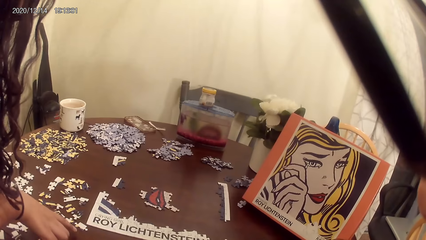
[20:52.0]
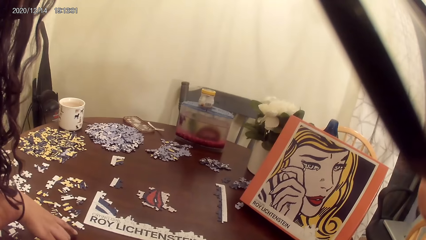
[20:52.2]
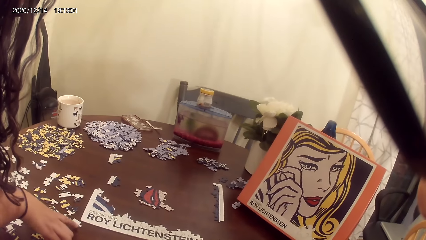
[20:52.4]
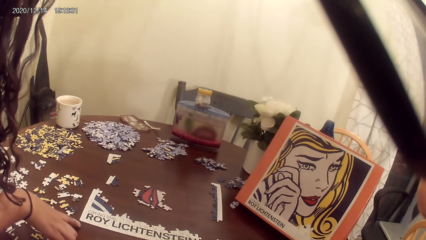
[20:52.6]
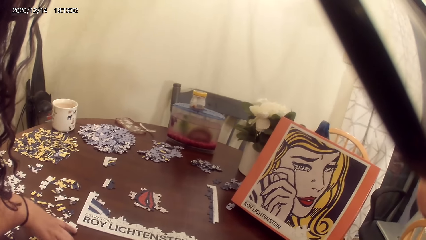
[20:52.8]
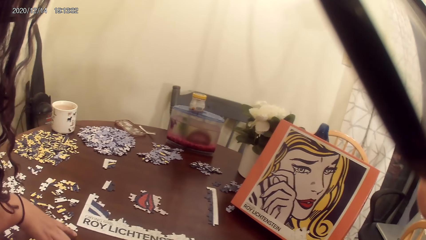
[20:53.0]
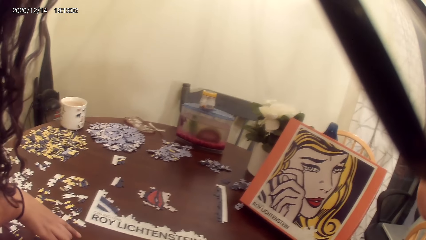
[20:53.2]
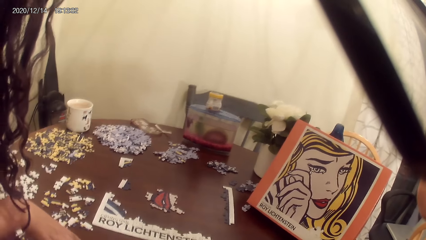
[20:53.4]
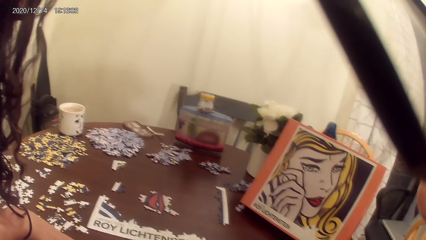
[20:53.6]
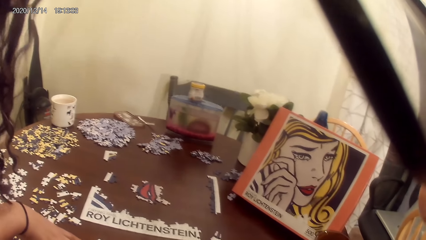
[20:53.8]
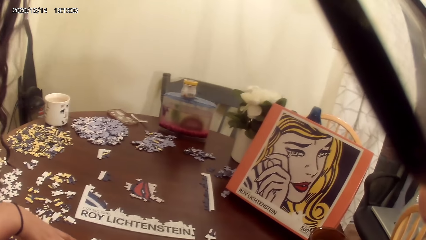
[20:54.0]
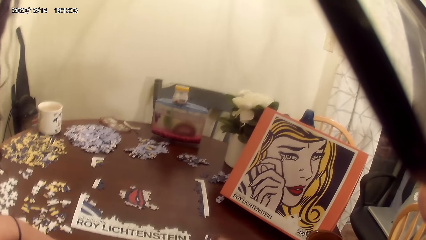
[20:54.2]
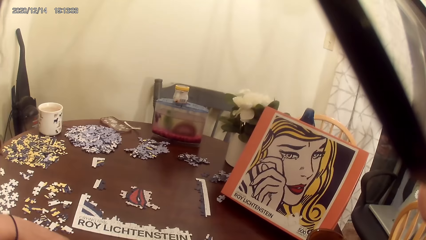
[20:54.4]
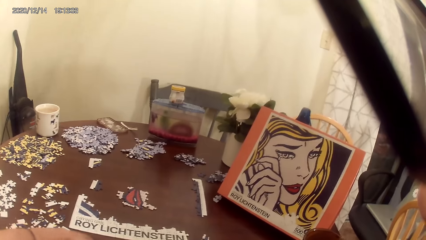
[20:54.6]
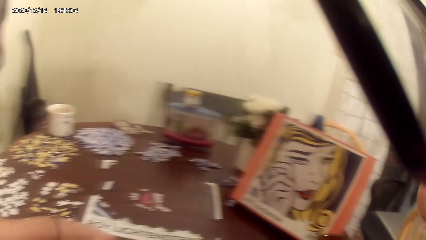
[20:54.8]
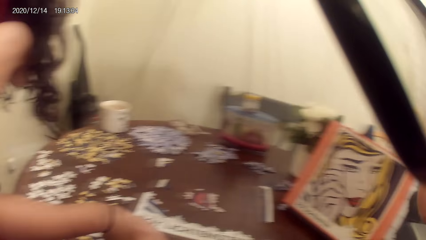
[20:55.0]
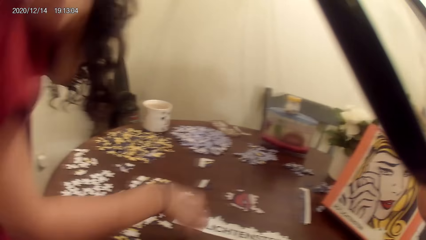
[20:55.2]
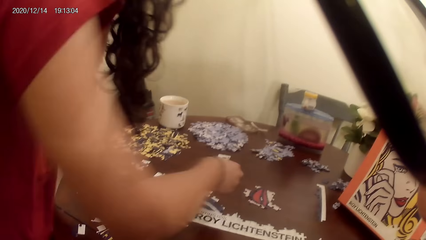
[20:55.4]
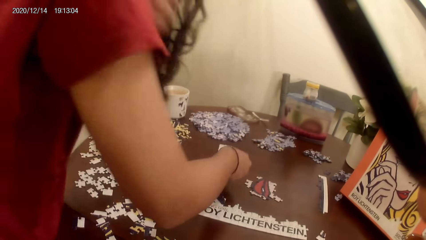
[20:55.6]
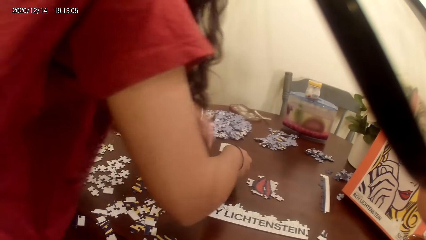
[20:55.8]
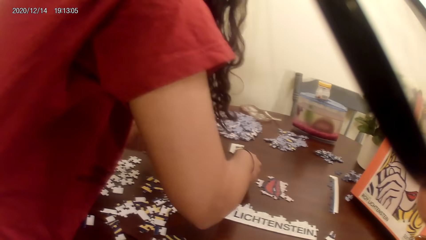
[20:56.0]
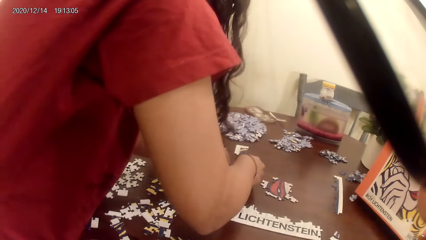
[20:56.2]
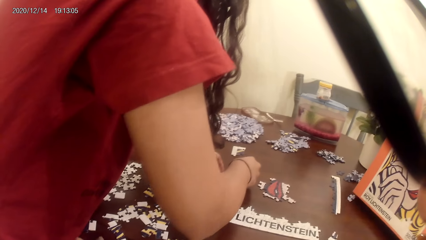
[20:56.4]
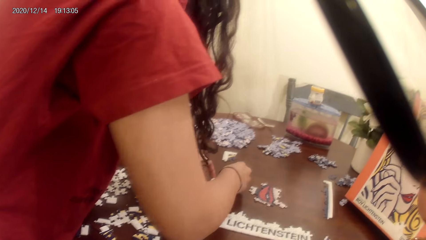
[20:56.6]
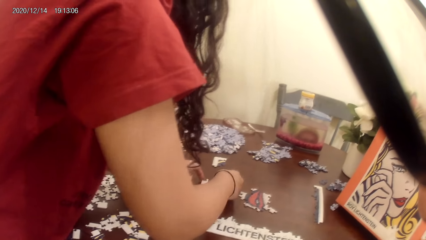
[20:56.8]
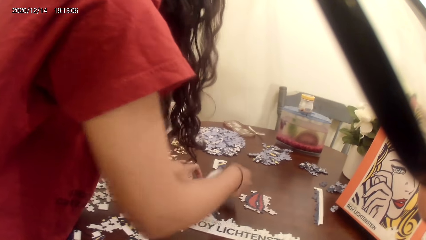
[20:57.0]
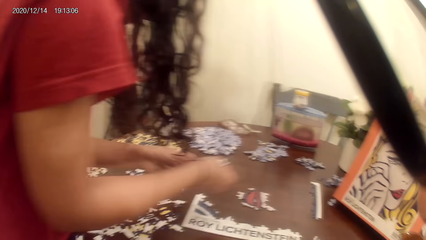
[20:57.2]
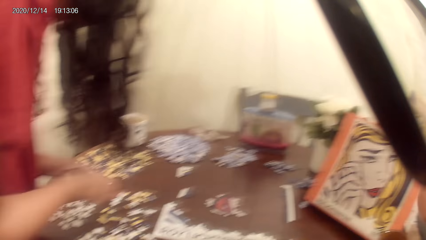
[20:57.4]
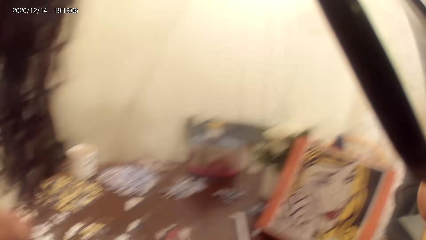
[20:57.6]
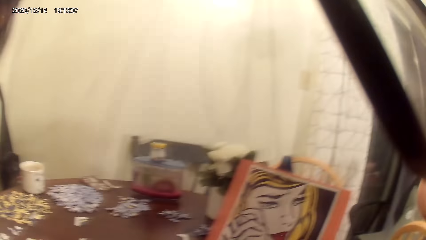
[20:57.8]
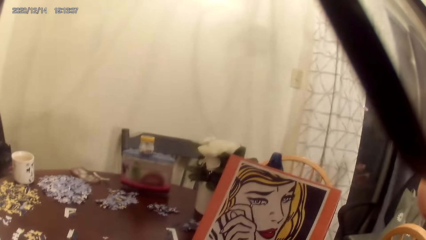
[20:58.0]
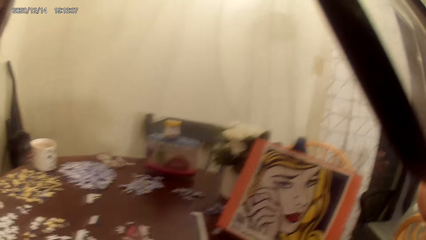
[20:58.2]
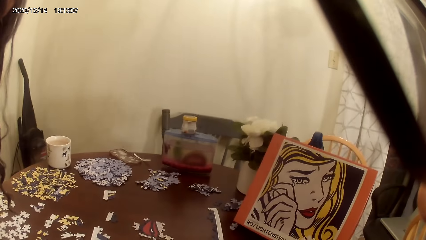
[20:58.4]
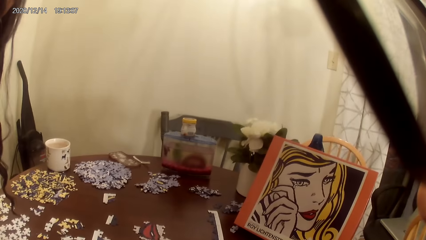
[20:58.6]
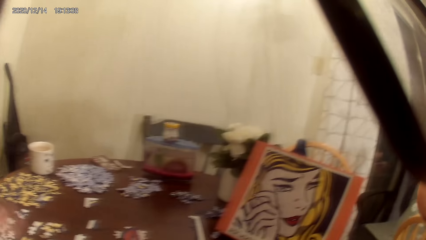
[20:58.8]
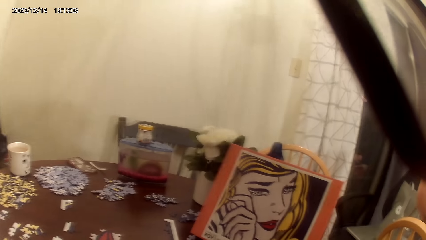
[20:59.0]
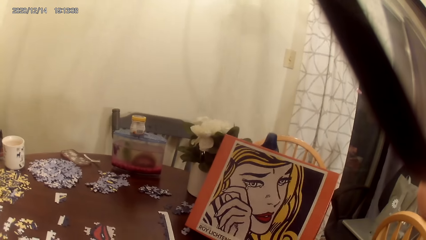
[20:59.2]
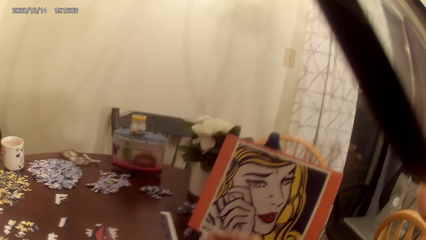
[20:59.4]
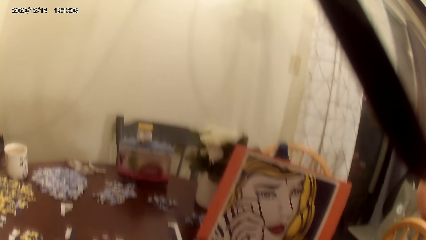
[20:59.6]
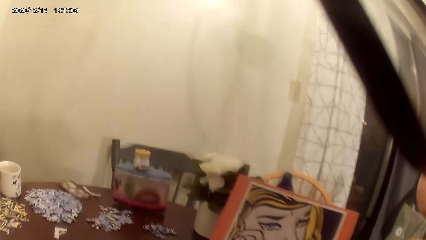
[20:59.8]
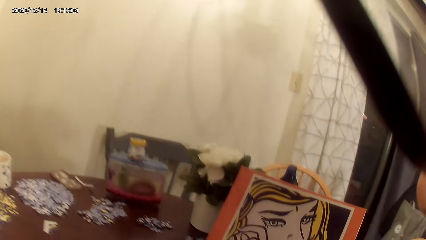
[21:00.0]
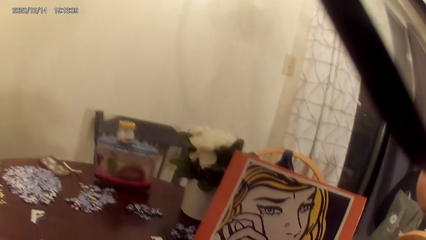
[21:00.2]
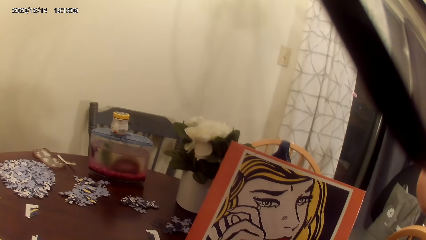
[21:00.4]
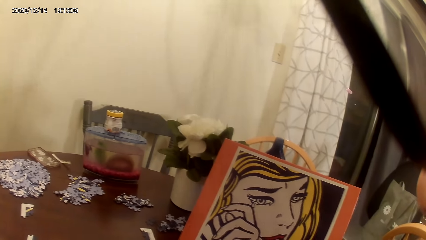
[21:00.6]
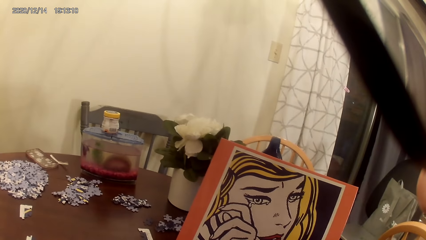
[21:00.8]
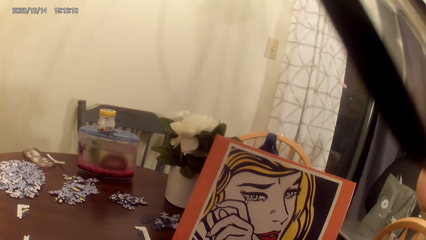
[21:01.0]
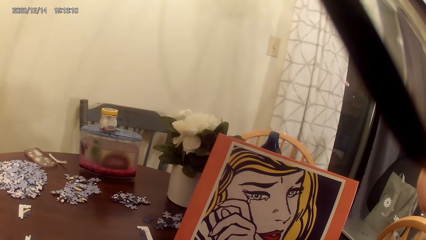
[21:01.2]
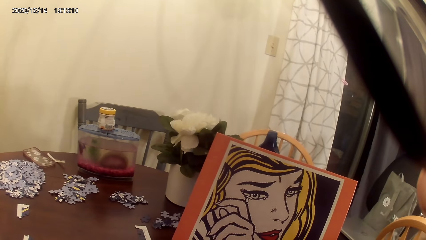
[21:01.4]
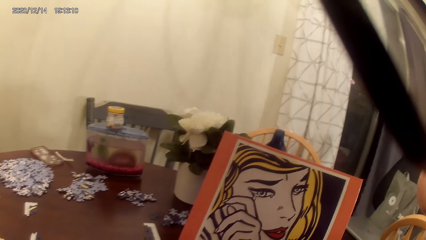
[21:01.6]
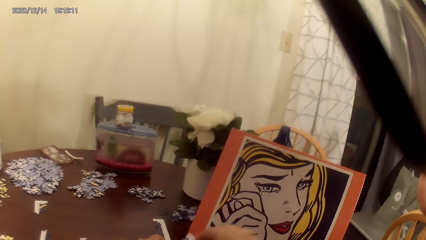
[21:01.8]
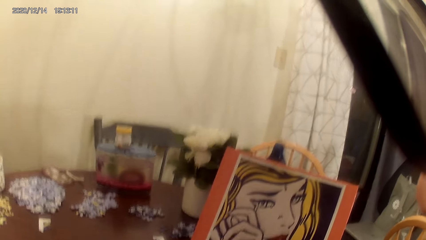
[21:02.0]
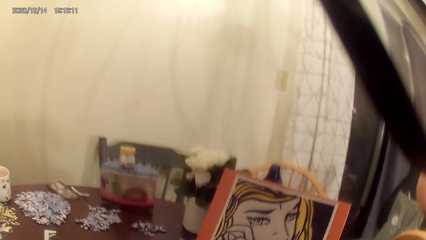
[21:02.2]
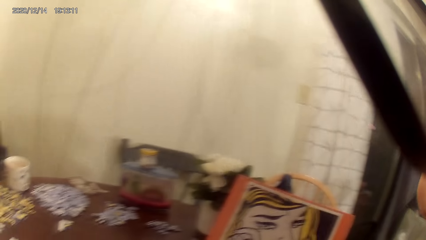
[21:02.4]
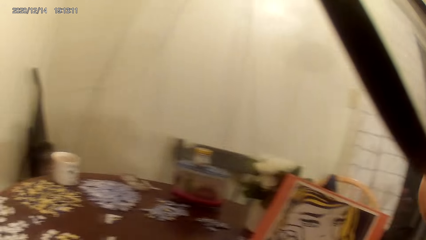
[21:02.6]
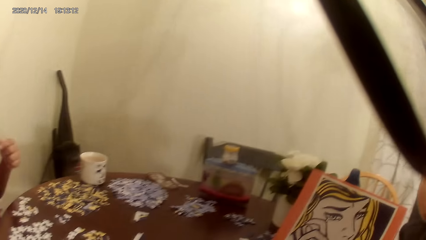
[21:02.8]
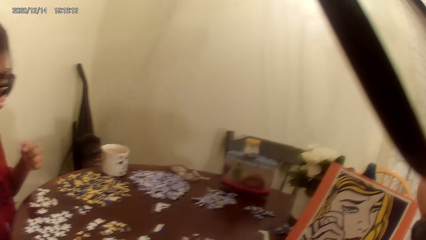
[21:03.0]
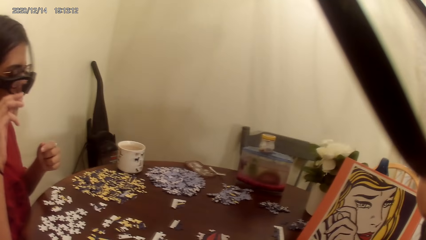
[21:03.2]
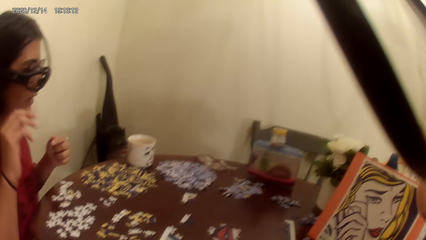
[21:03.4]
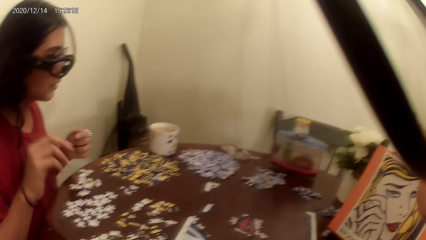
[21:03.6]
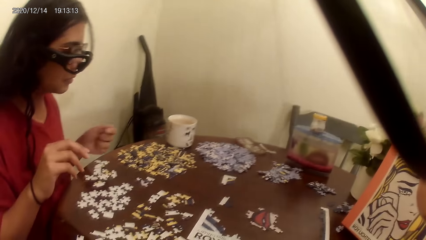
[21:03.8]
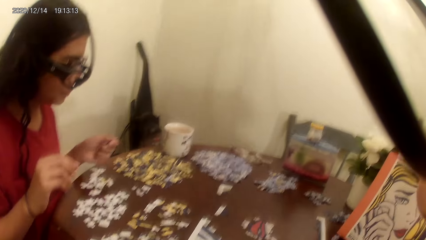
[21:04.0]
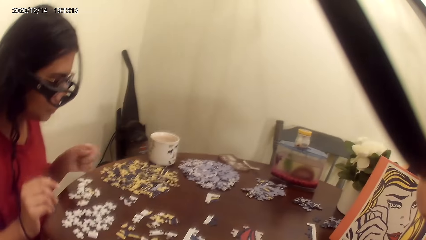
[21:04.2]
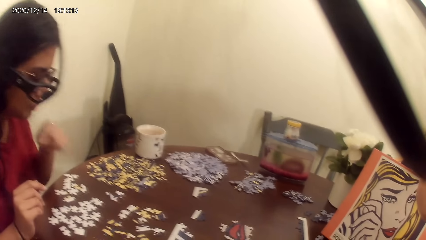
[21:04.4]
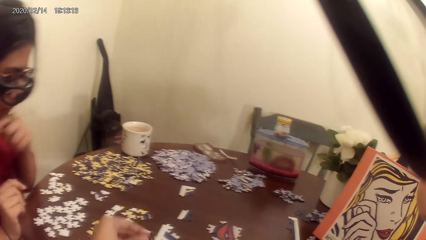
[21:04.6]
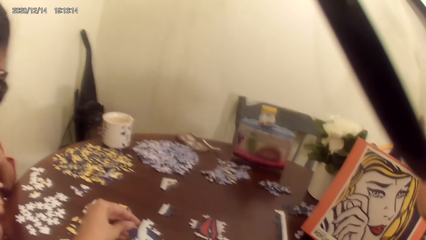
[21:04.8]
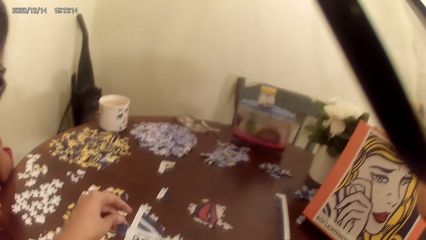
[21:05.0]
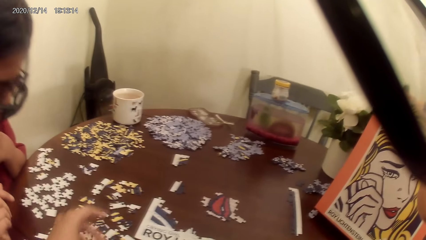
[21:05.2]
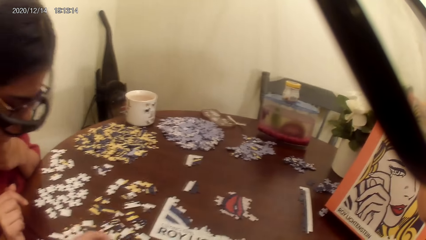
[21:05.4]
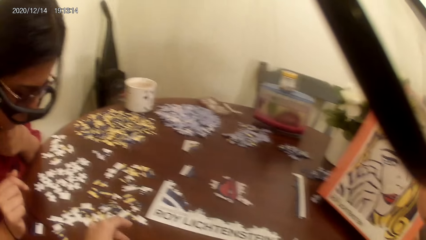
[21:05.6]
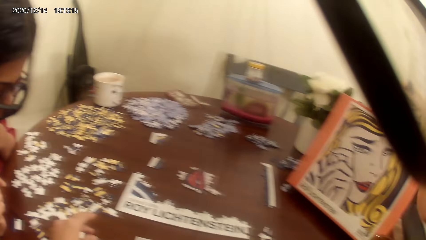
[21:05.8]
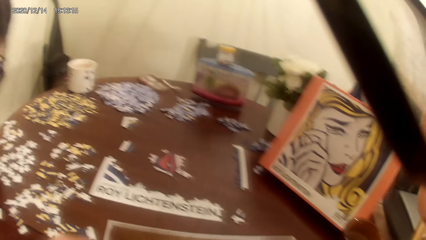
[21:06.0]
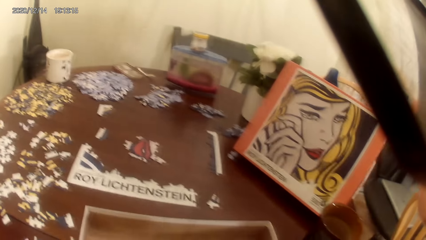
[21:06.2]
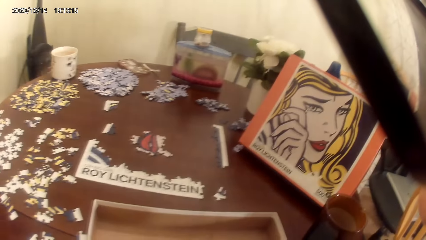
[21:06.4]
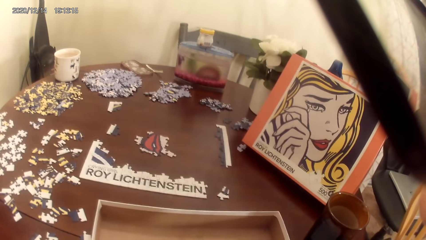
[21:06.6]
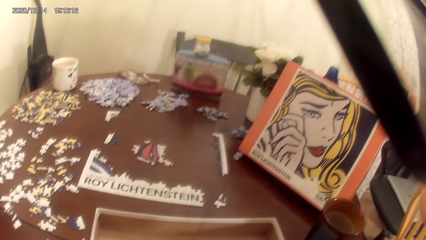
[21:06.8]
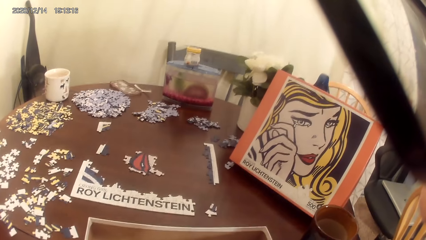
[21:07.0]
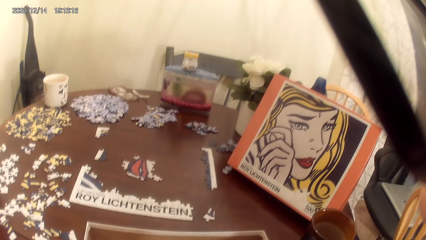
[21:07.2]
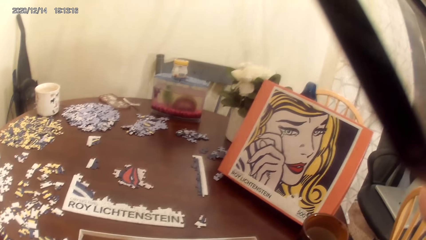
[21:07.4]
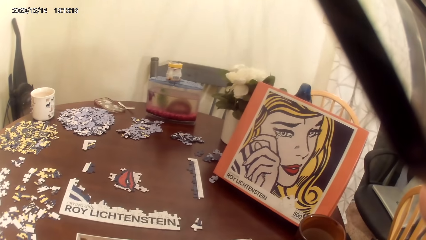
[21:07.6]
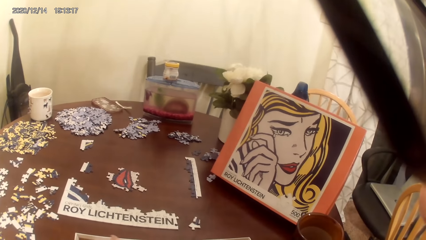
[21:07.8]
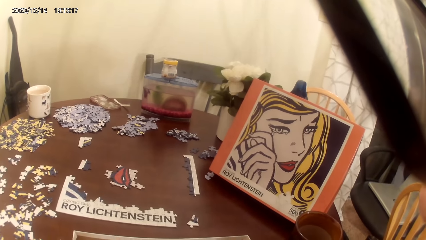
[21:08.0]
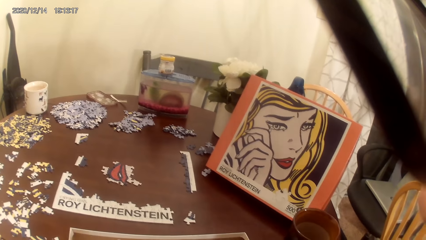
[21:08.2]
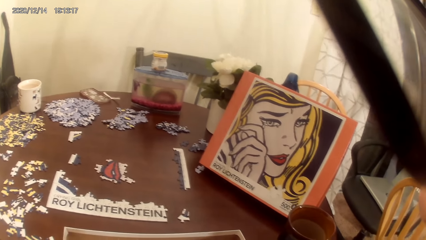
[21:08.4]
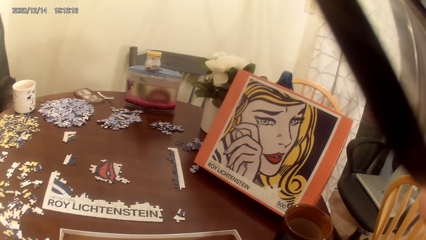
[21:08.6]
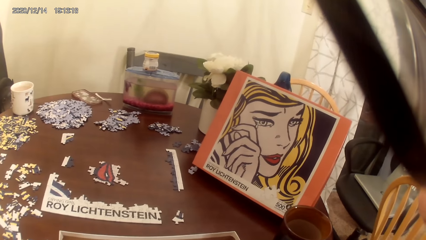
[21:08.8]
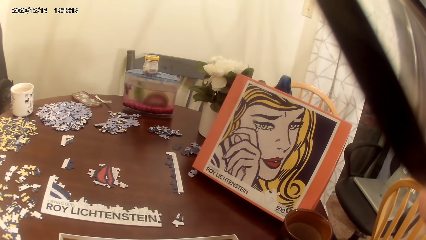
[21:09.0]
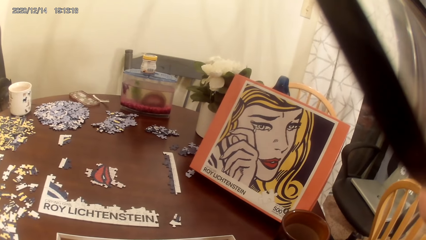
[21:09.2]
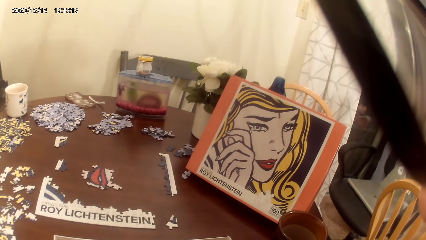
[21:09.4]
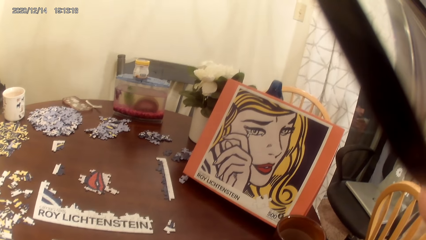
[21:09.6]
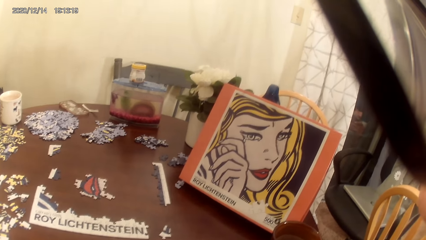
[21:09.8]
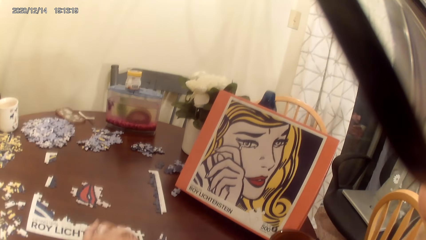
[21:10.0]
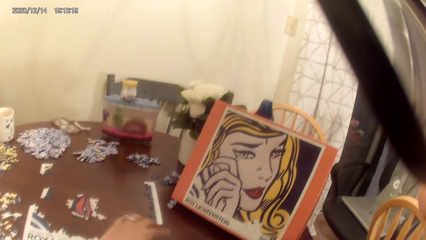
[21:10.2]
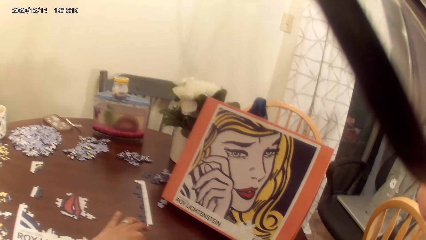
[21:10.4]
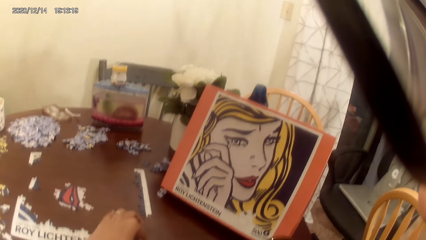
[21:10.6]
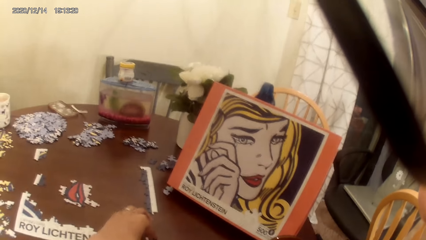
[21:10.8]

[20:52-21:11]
A person plays the dominoes game. The person talks to the camera wearer. The person sneezes. The camera wearer plays a jigsaw puzzle on a table.
